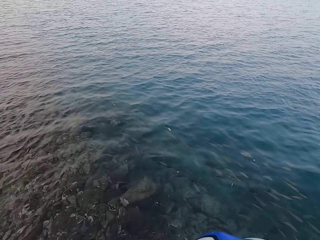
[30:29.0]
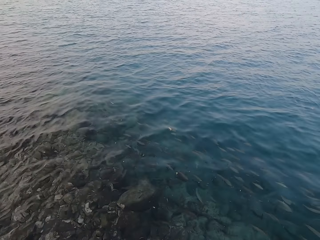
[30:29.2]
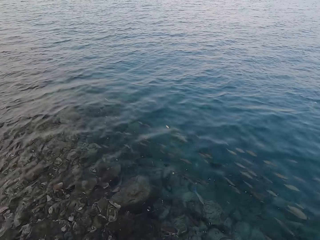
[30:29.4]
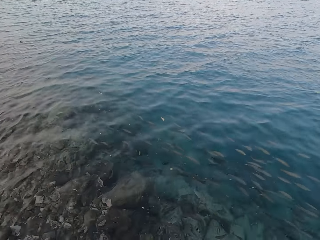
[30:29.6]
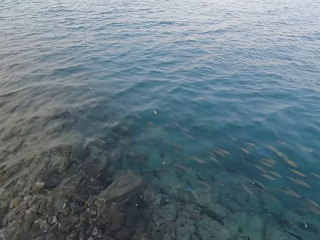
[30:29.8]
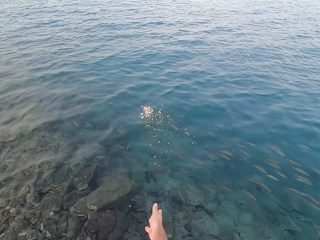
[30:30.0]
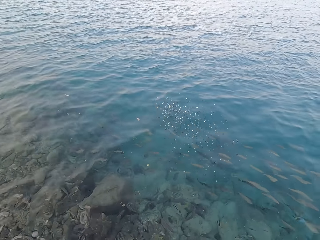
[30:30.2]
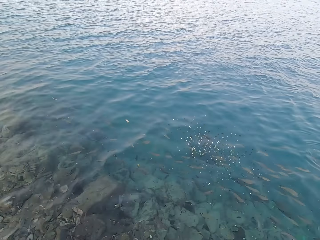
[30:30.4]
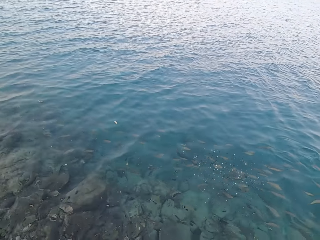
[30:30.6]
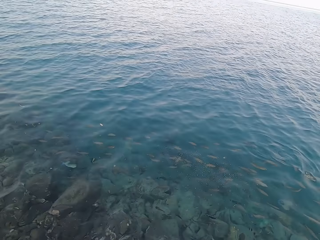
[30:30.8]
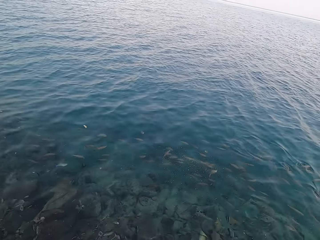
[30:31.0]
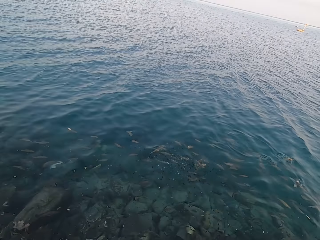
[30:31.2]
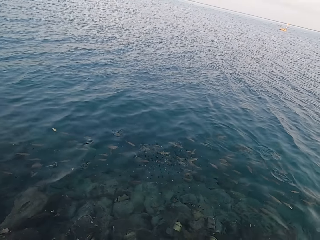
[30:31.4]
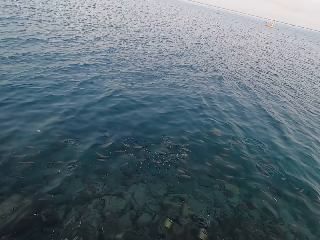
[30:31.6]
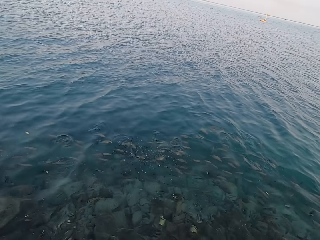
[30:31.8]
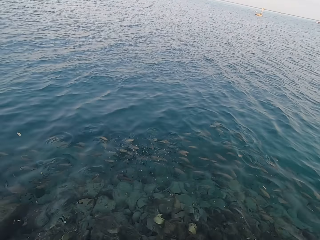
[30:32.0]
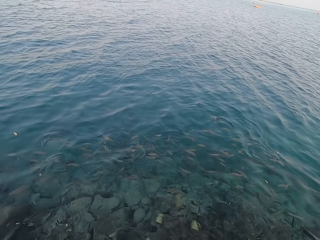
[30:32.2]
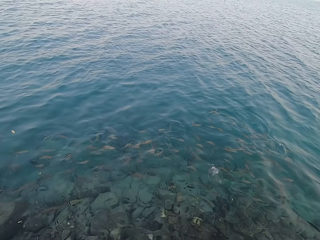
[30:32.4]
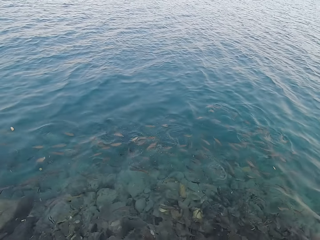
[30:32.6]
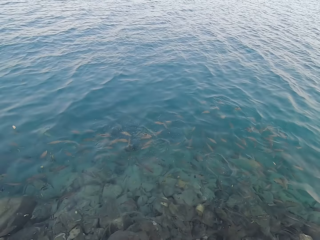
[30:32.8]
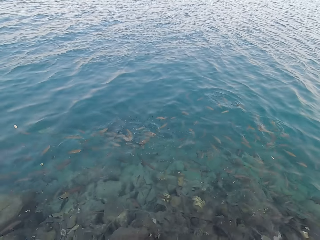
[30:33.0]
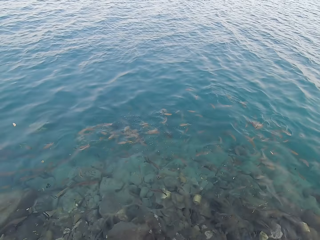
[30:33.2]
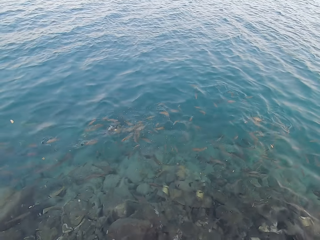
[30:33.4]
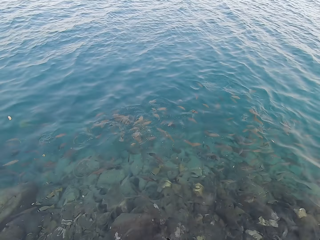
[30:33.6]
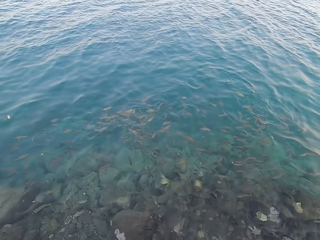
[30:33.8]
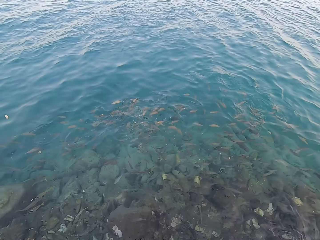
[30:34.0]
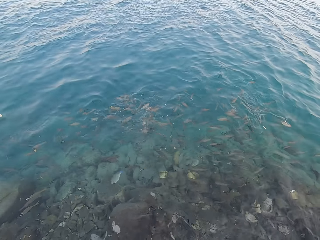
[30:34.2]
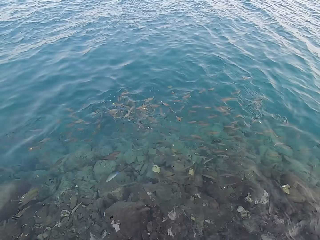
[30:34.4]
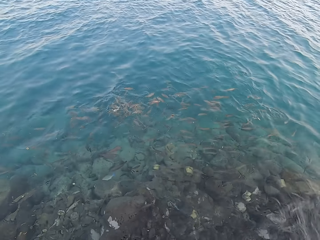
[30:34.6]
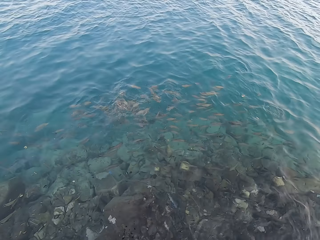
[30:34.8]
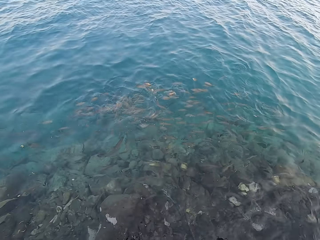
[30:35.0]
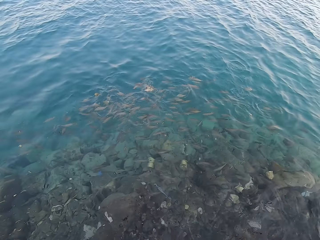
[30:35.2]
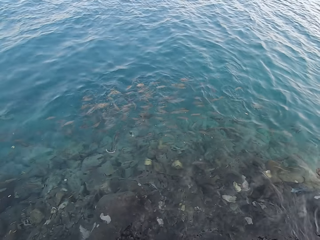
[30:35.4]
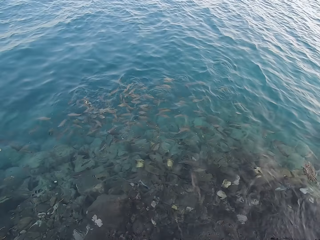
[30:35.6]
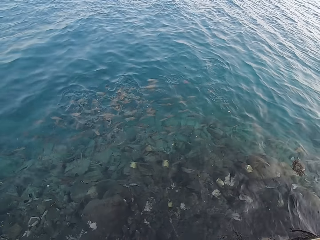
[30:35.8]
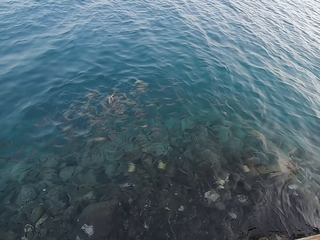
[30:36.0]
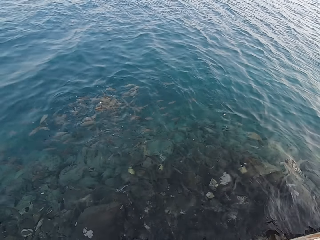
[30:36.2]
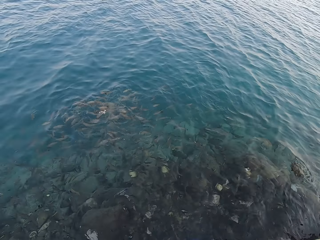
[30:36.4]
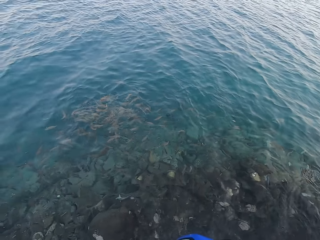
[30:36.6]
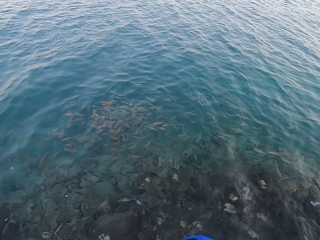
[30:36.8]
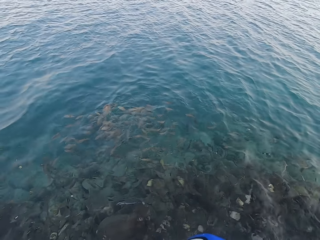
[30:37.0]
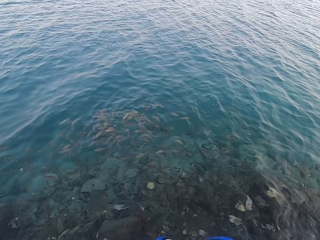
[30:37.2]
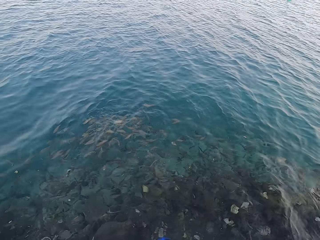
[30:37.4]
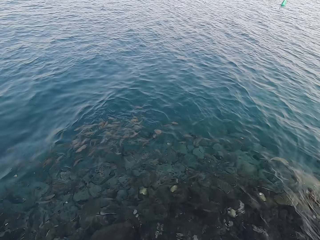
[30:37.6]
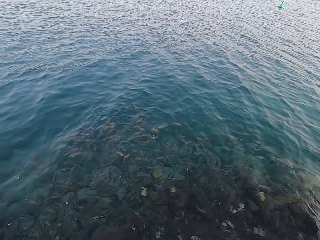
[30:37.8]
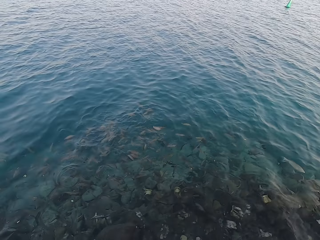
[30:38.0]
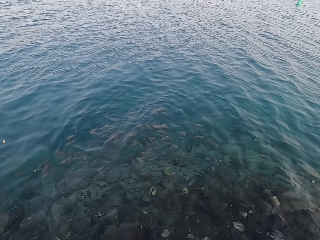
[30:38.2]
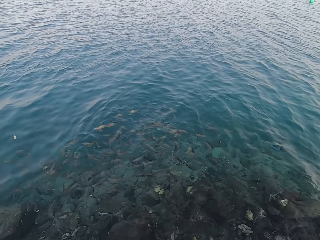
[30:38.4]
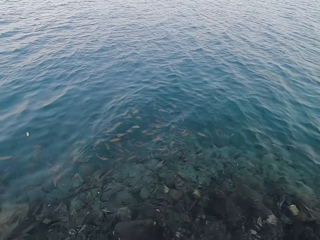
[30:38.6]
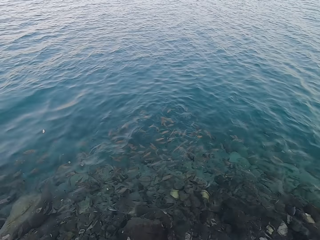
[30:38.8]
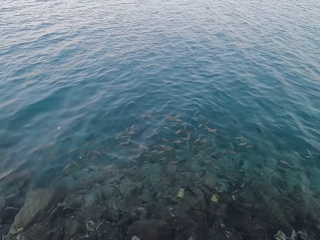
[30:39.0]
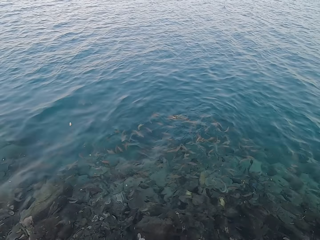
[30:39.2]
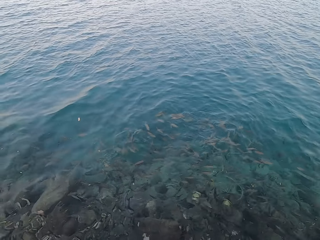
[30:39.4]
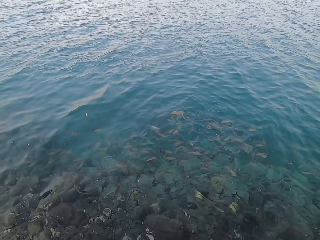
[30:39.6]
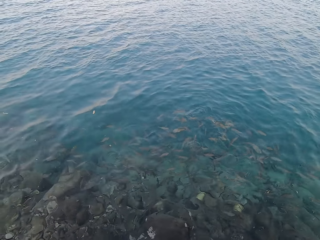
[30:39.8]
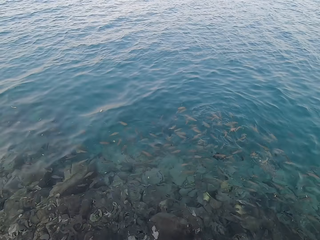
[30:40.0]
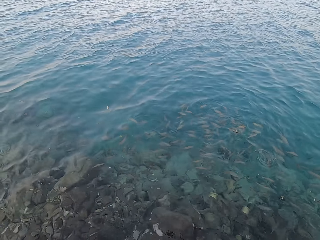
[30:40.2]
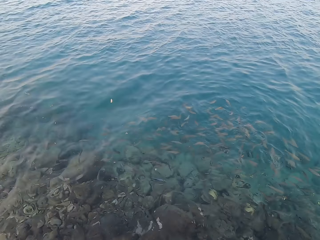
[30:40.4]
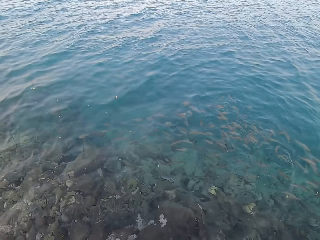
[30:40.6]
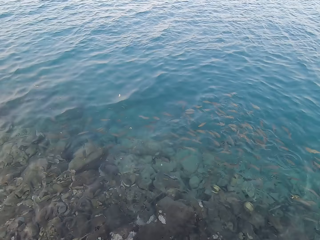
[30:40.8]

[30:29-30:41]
The camera wearer throws fish food in the water. They pour something into the water. They look around. They stare at the fish.

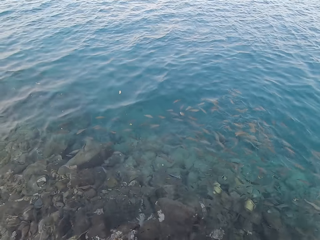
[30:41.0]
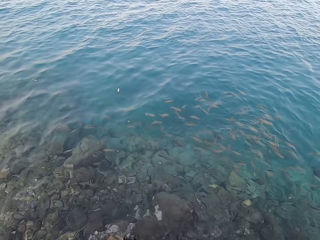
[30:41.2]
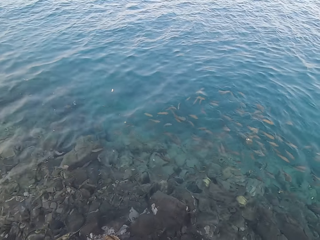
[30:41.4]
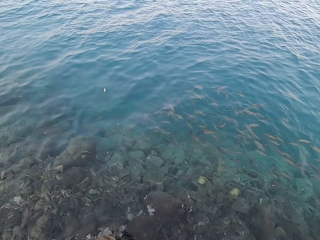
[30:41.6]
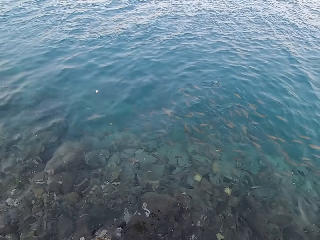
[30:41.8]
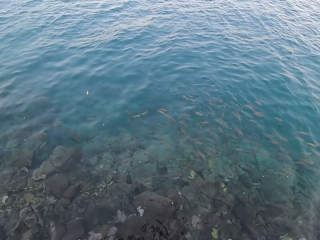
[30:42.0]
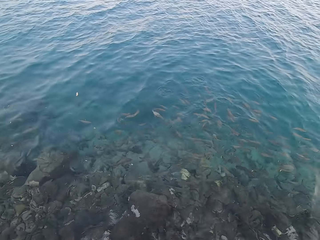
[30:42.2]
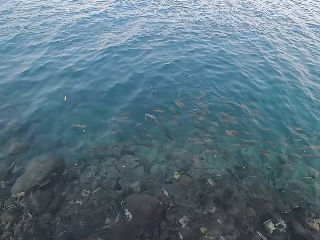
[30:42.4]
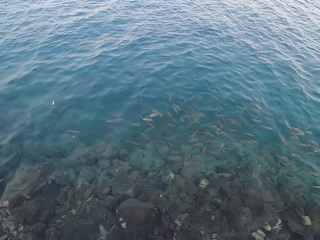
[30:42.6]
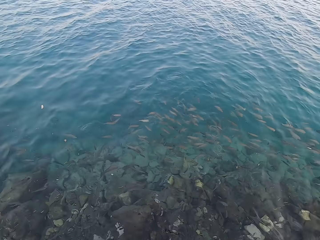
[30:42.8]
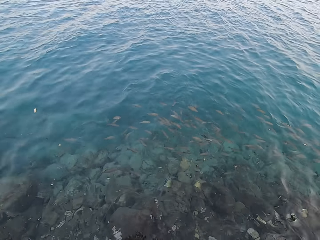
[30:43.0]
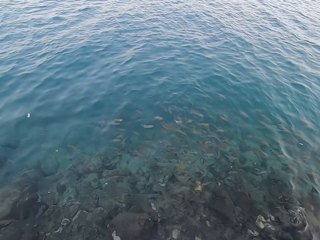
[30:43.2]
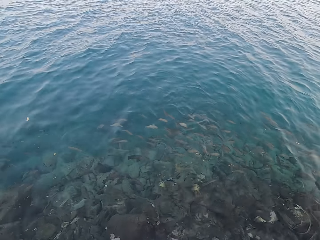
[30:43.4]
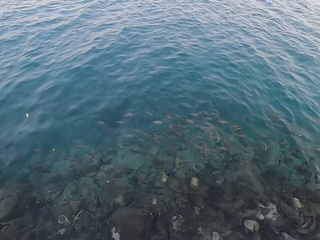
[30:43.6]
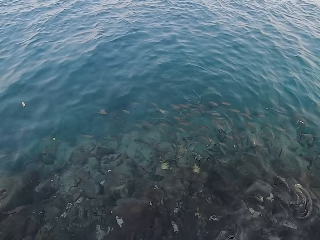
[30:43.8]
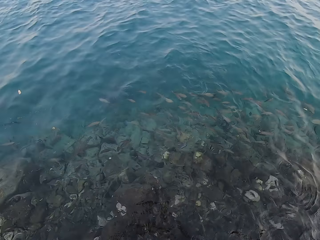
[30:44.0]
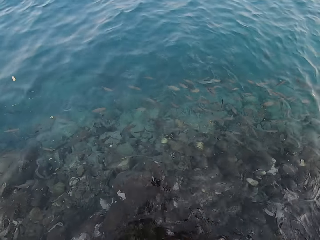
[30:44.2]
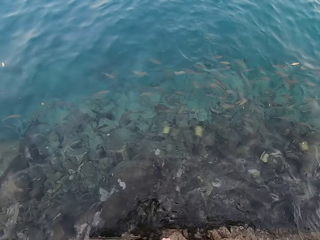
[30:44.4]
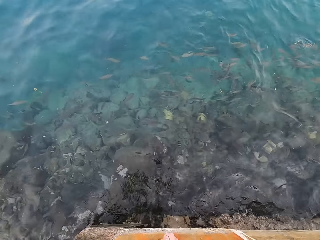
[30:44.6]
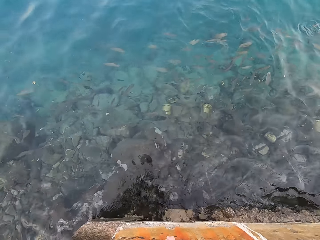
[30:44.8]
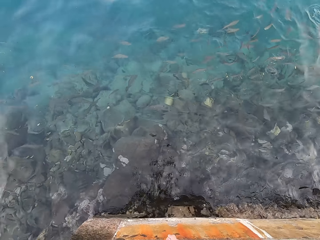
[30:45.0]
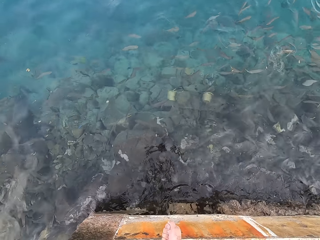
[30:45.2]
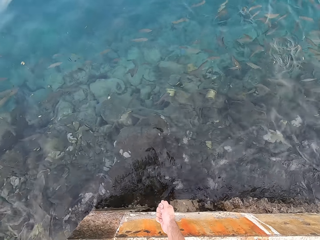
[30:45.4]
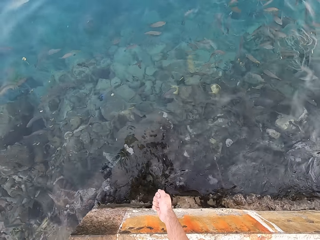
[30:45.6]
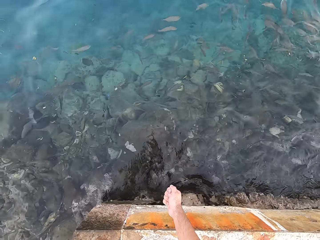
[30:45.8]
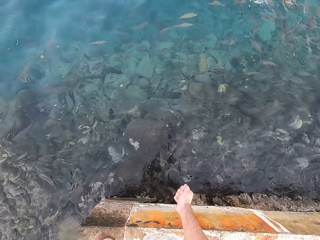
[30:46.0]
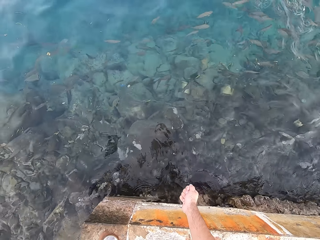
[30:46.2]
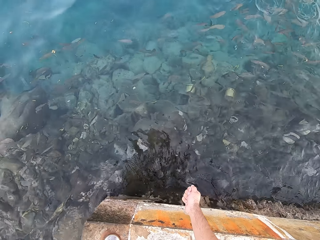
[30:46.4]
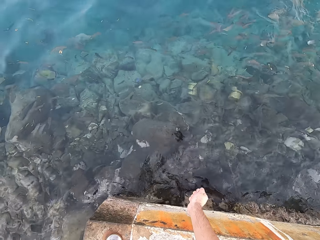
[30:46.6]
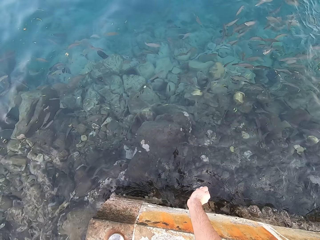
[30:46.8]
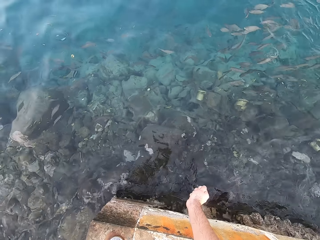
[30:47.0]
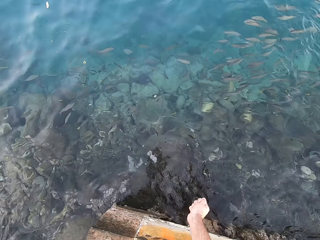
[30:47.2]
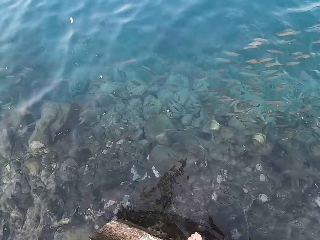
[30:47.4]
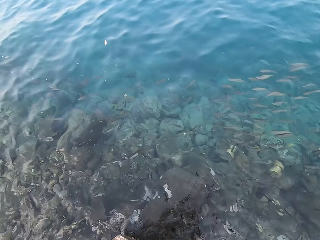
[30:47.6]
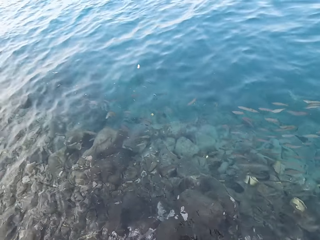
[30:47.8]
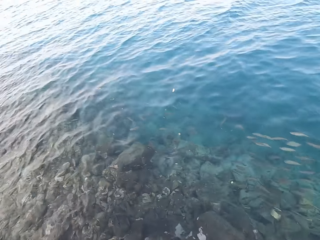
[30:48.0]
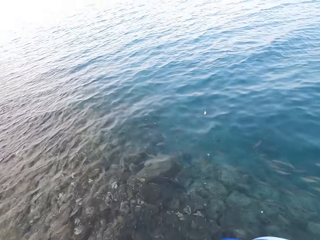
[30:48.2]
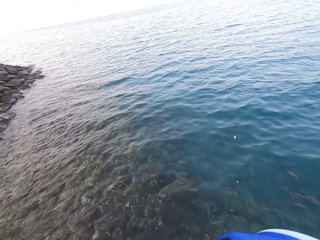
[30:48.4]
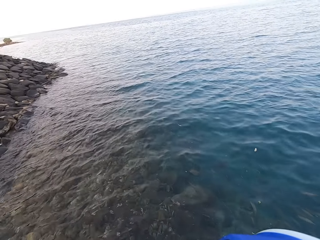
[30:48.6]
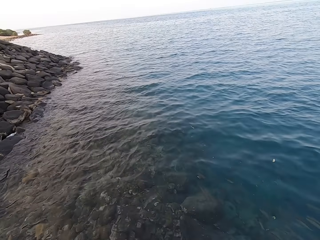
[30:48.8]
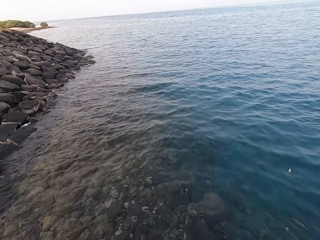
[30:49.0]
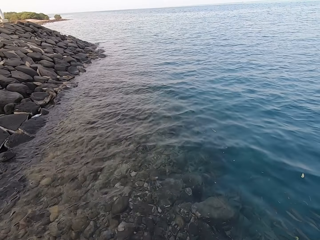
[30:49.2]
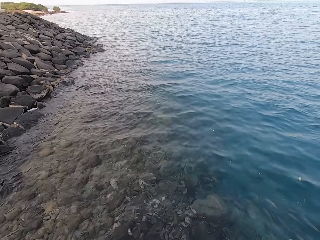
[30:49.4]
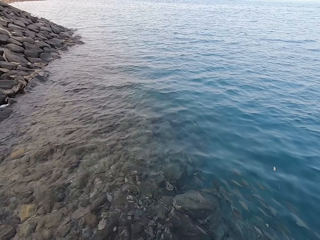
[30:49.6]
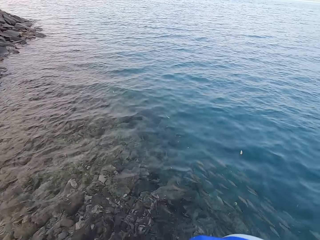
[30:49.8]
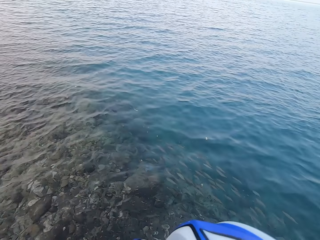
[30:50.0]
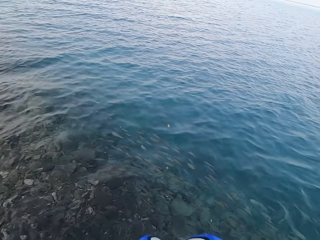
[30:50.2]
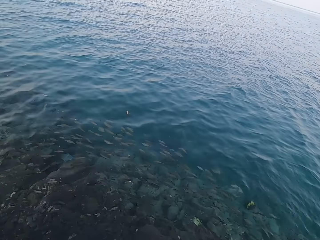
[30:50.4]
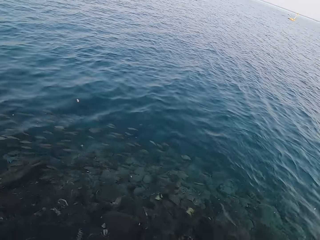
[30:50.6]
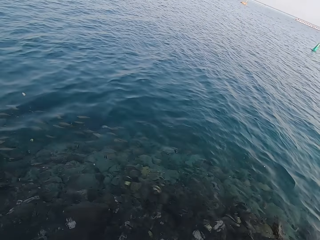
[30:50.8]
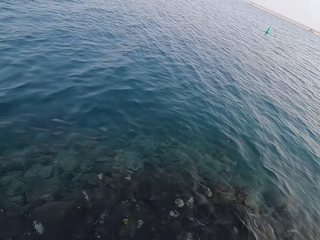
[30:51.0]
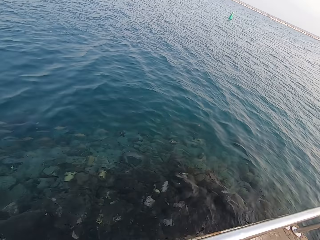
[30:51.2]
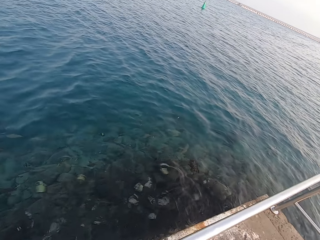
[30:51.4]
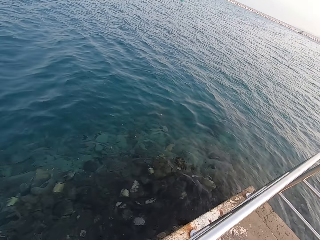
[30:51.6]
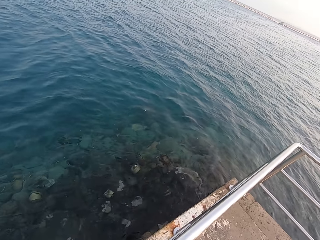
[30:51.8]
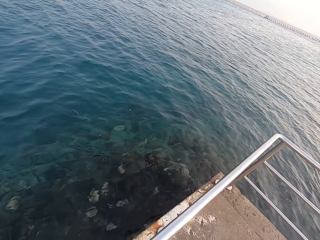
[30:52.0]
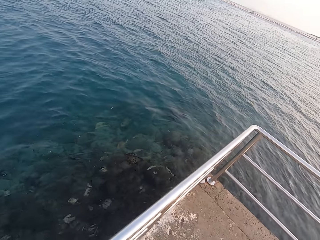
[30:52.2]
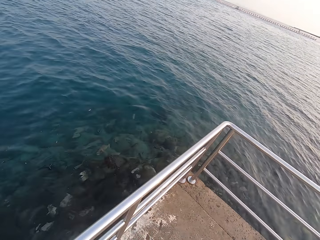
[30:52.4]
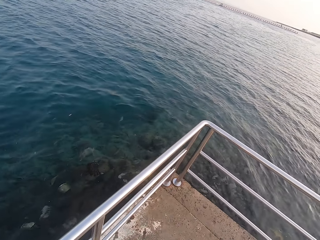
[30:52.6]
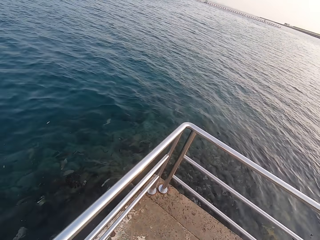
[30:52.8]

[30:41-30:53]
The camera wearer looks at his arm. He looks around.
